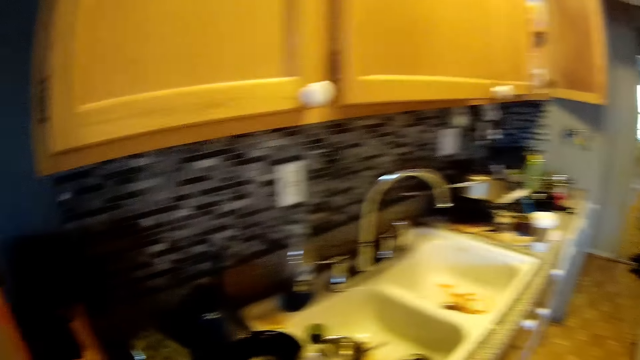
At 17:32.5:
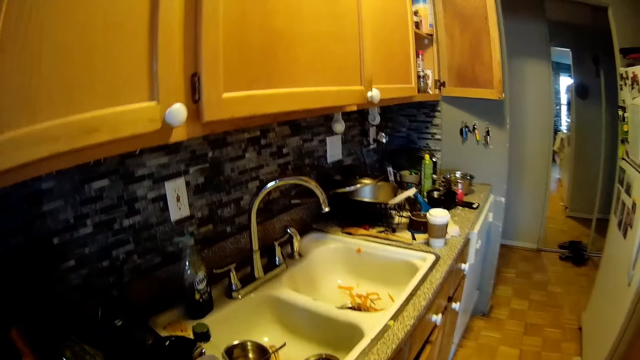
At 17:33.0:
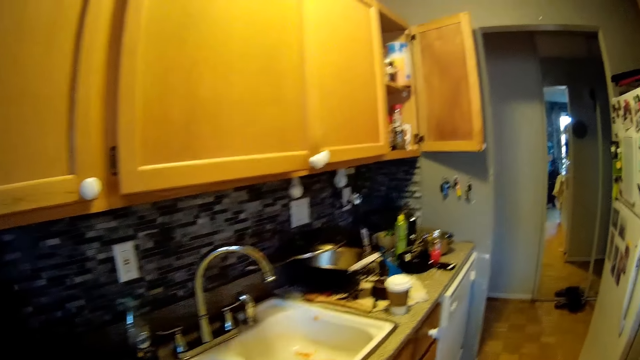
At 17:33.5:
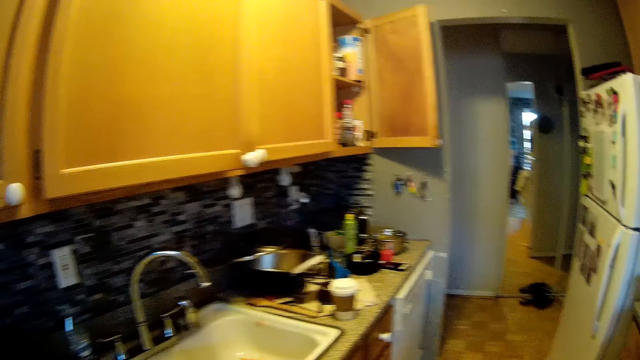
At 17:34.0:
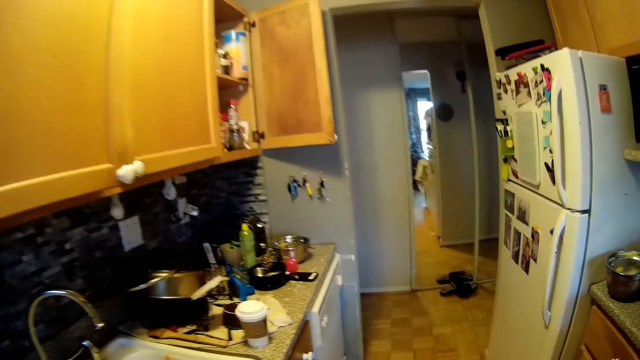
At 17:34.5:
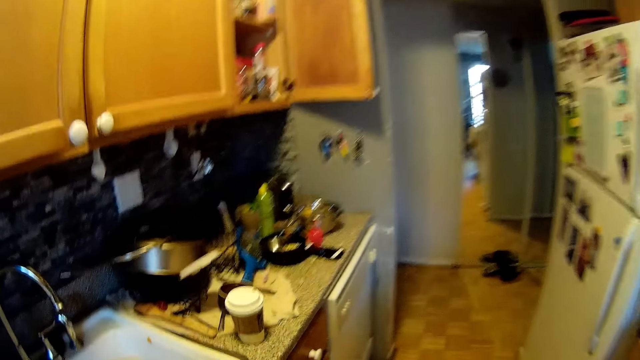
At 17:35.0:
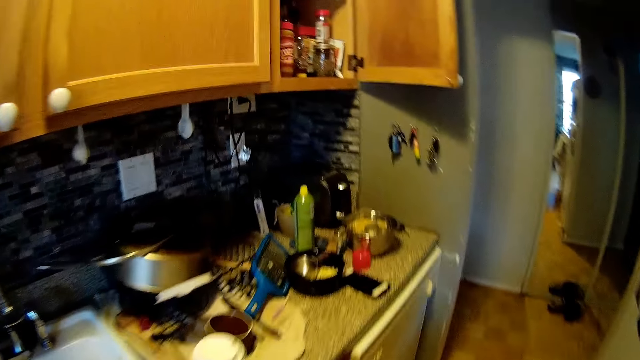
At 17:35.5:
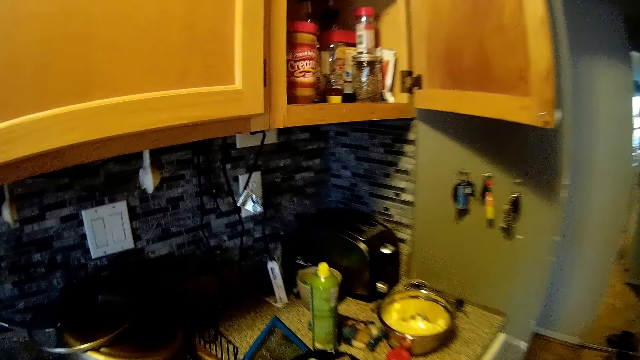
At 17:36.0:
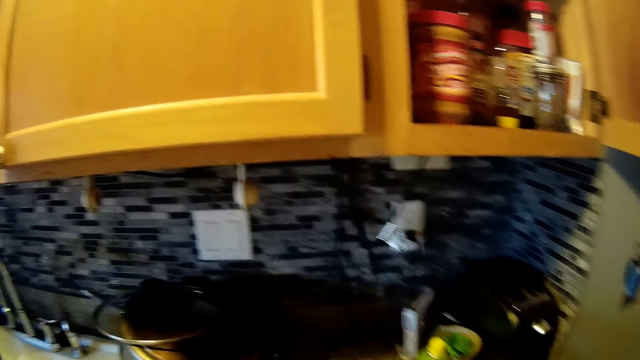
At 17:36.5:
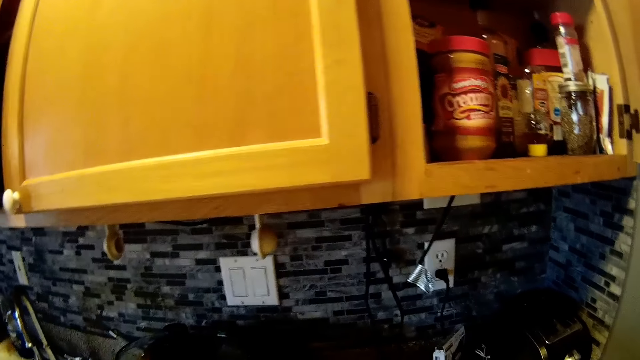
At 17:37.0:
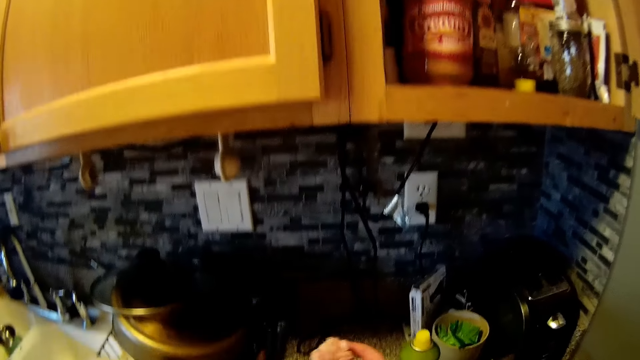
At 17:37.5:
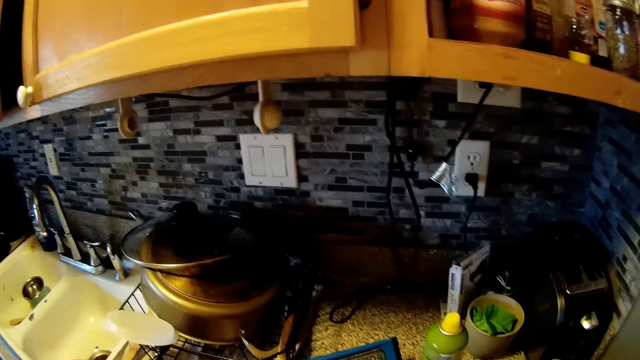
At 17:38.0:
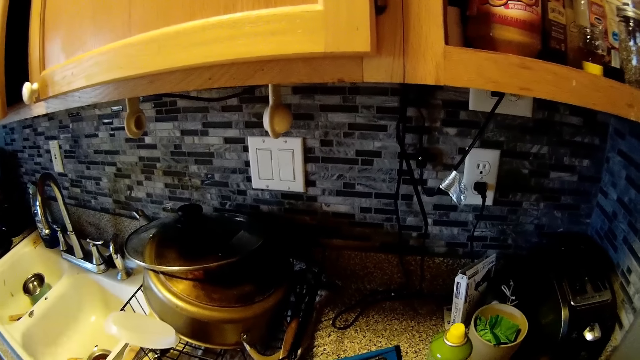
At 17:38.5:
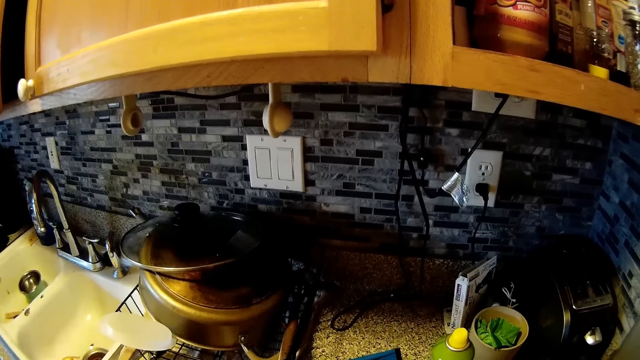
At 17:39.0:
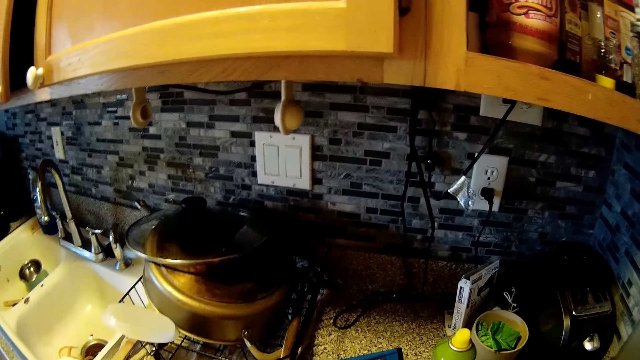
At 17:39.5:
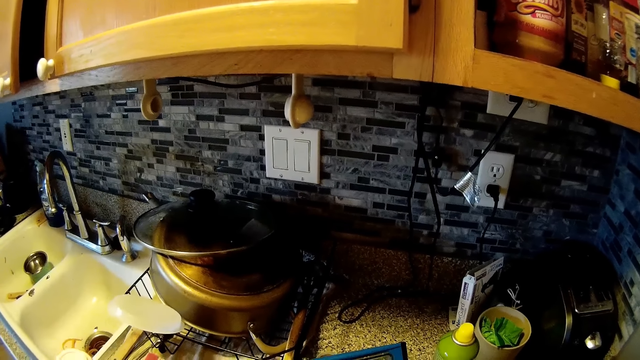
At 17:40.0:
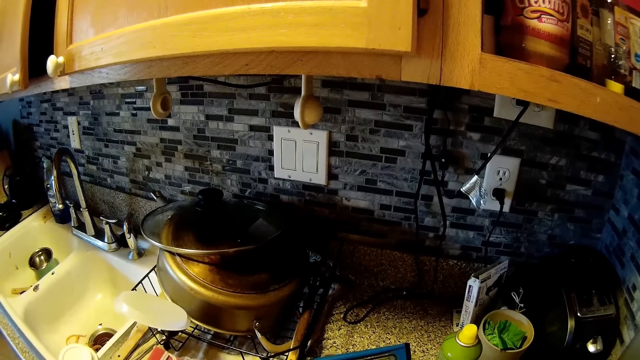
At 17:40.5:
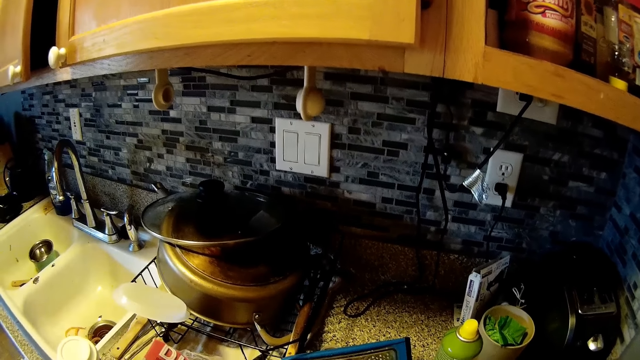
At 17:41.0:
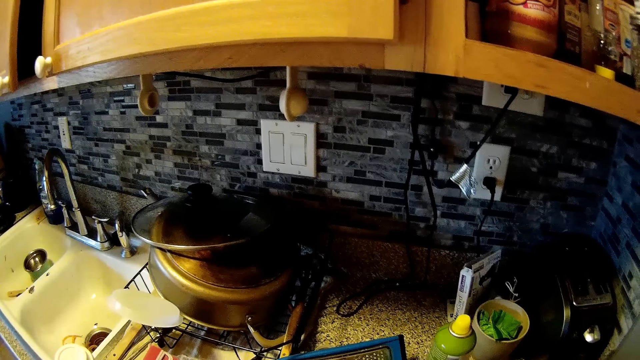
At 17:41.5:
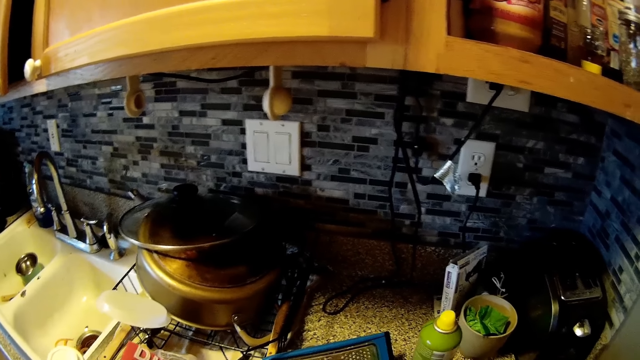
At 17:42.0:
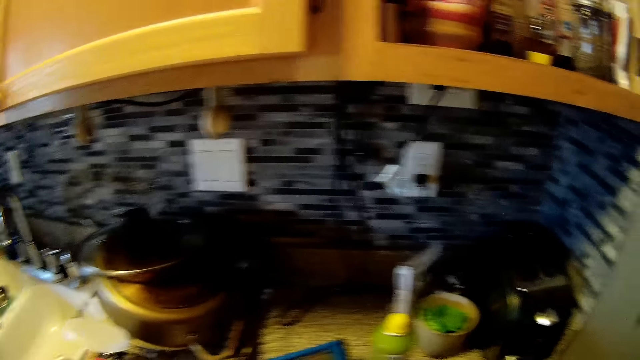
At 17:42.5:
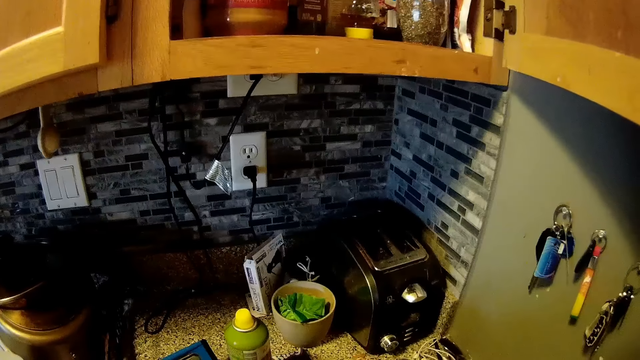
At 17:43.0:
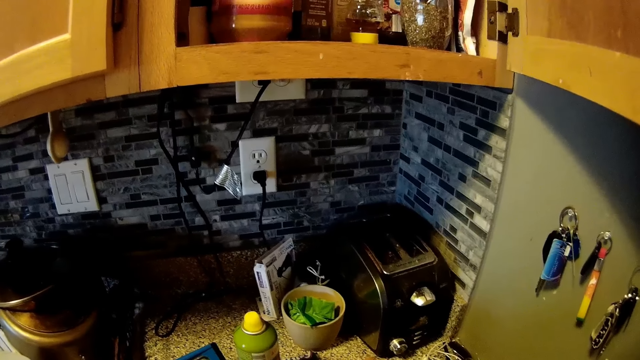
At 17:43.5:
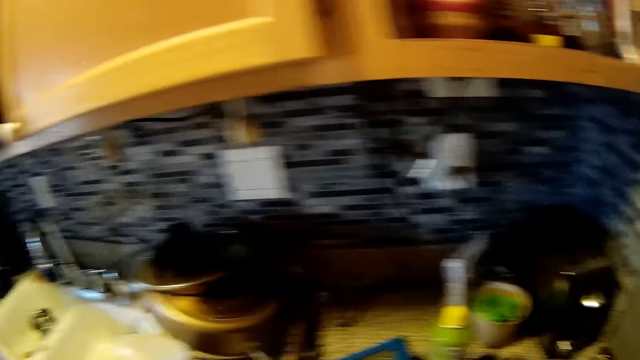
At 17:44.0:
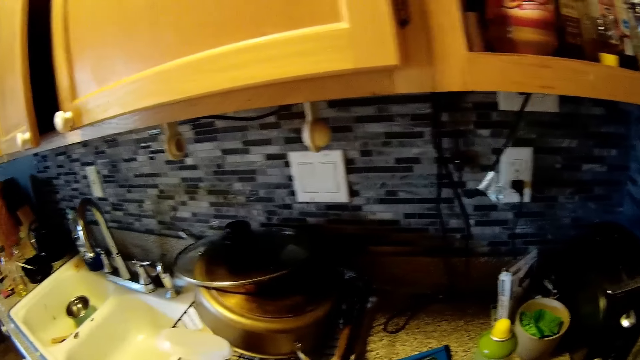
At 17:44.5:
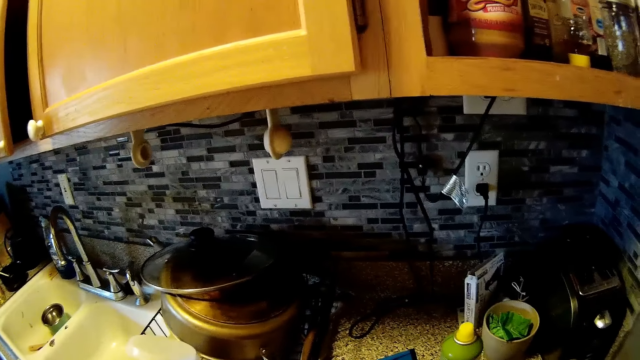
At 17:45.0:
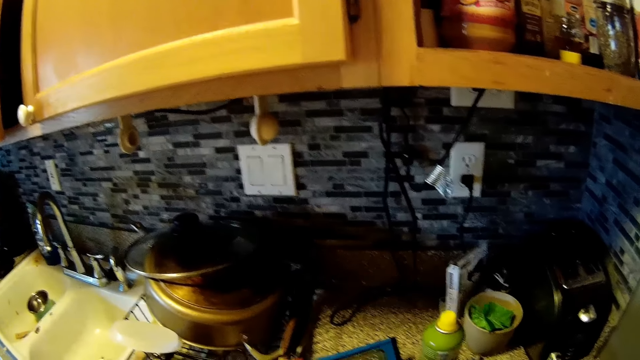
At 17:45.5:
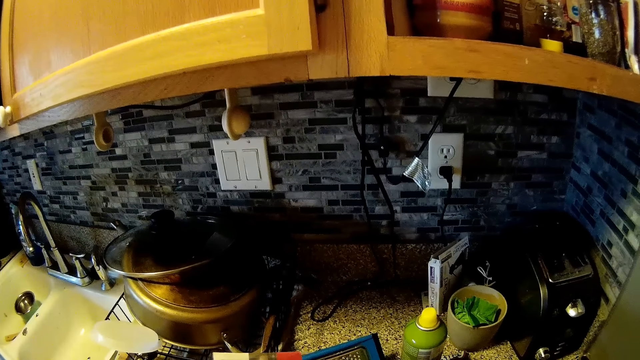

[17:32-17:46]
The camera wearer steps forward. She does something. She holds up meat with her right hand. She squeezes the plastic bag with her left hand.

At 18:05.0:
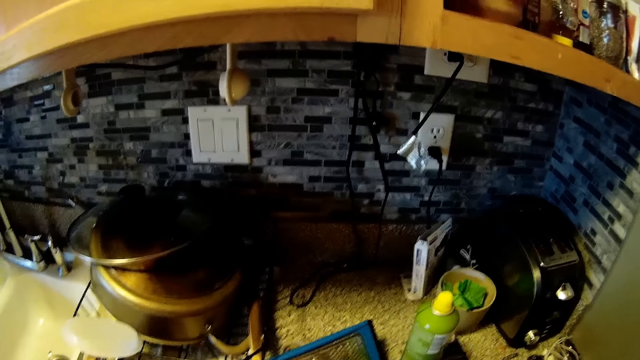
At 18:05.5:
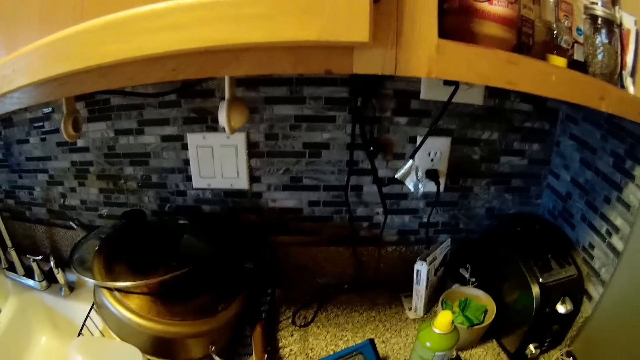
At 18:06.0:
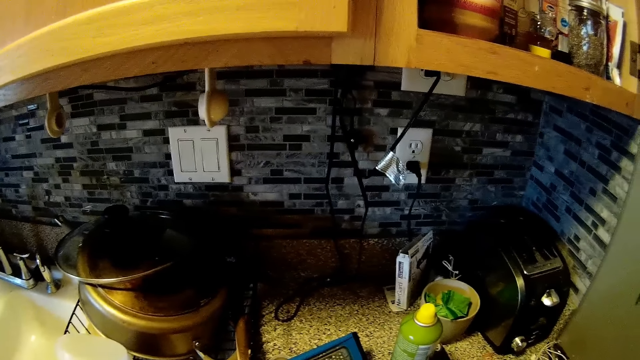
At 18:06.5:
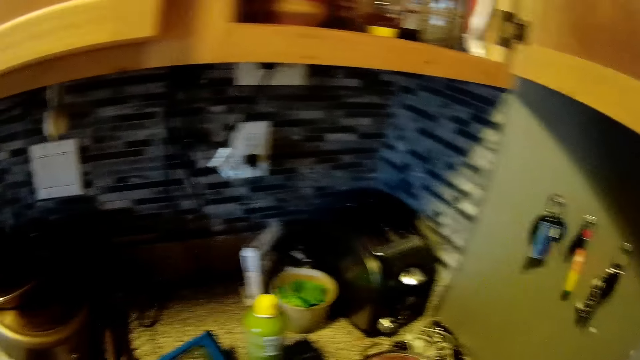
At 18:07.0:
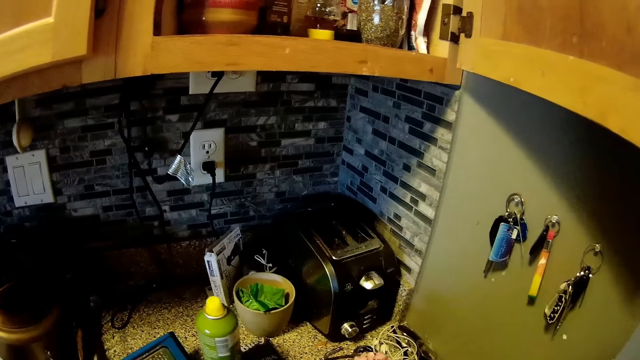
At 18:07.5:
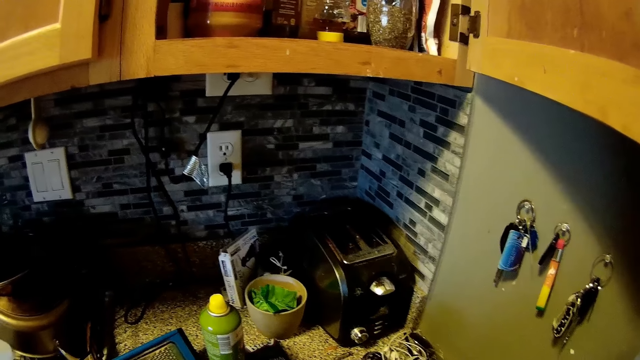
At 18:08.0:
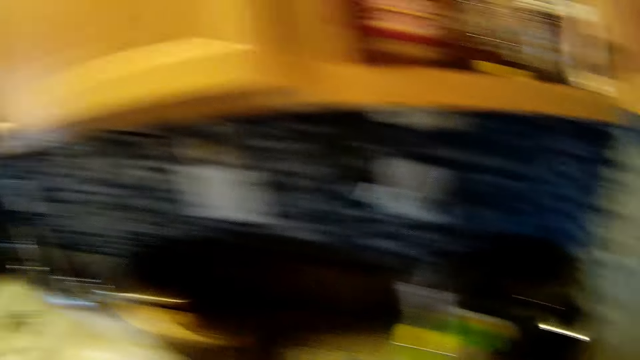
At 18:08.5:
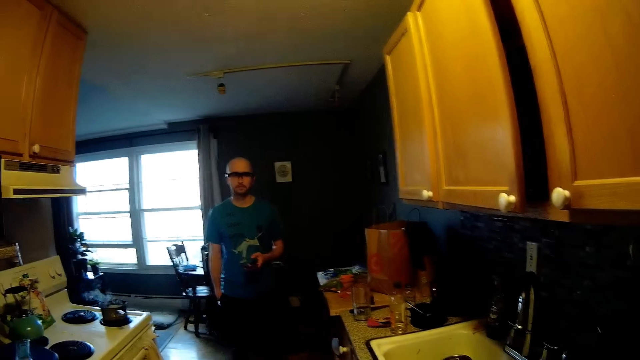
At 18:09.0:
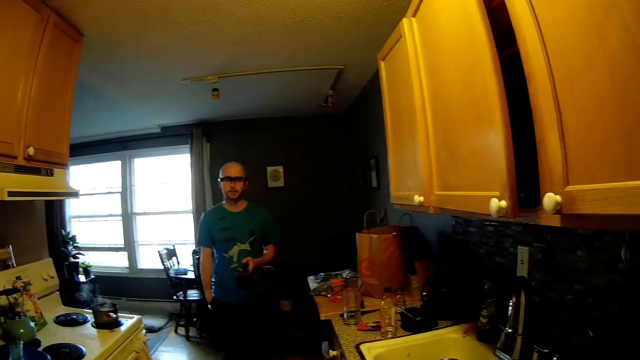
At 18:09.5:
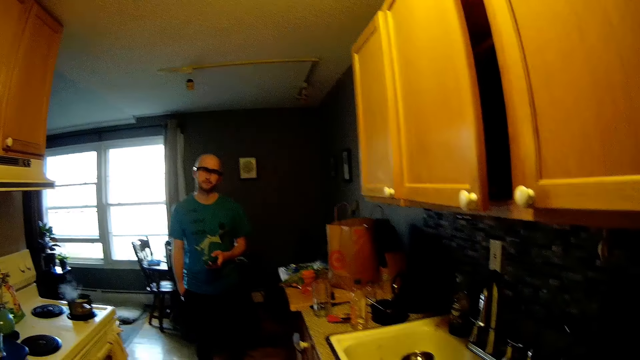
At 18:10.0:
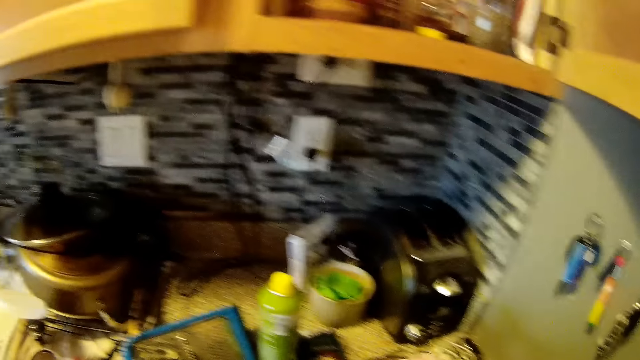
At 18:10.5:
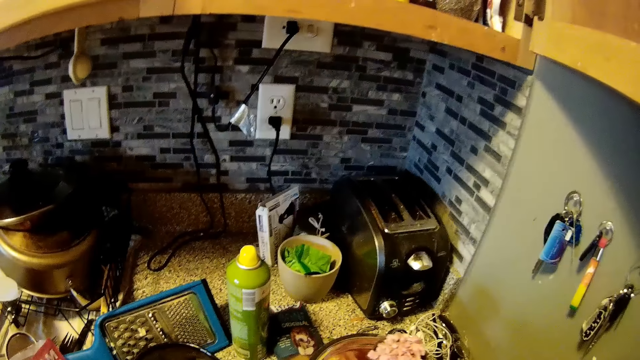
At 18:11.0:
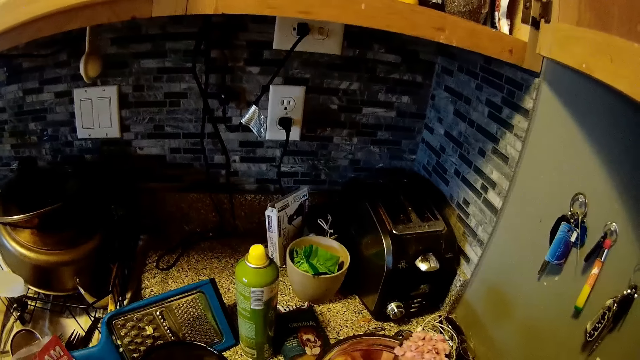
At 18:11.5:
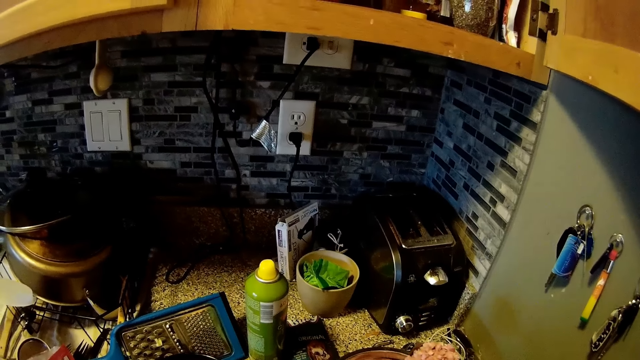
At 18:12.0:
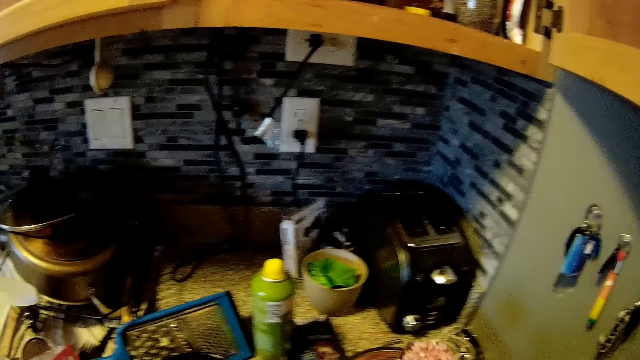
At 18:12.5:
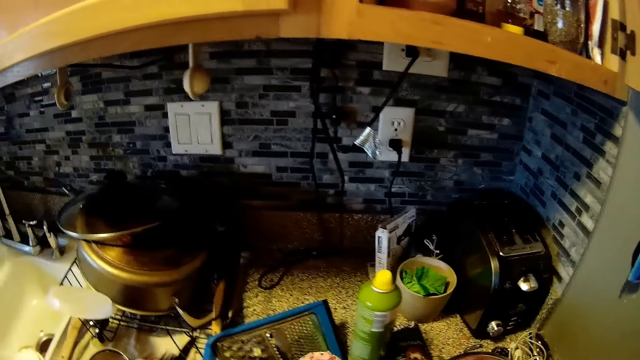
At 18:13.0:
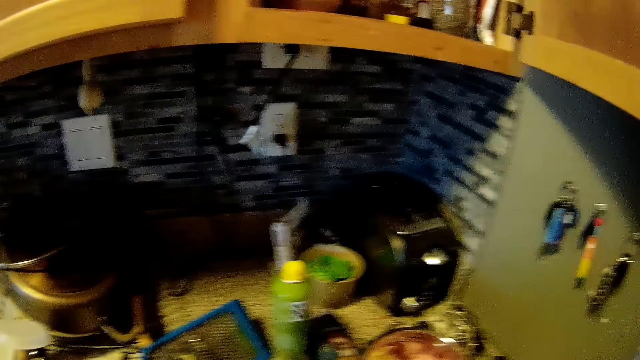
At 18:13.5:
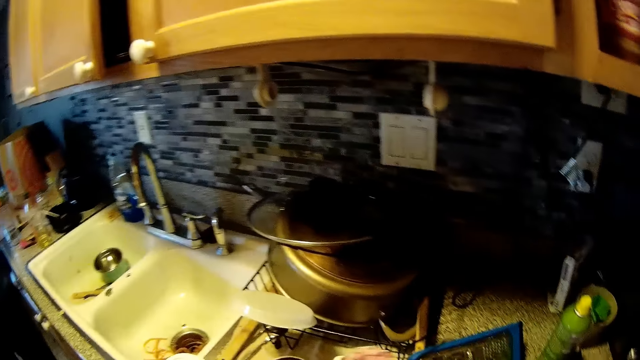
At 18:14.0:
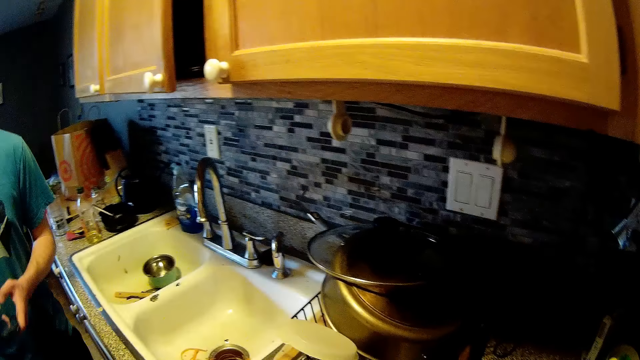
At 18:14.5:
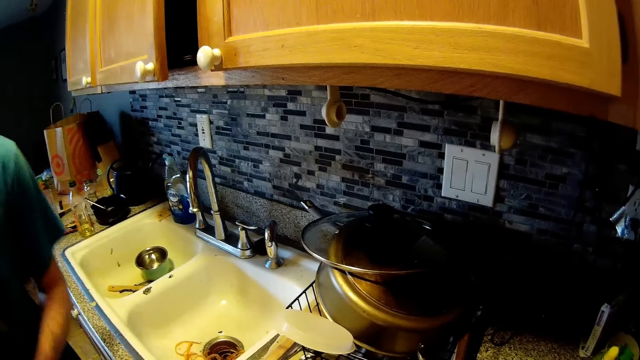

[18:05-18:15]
The camera wearer holds up meat with the spoon in her right hand. A man nods the head. The camera wearer looks around. She holds up the meat with the spoon in her right hand again. She does something. The man steps forward.
